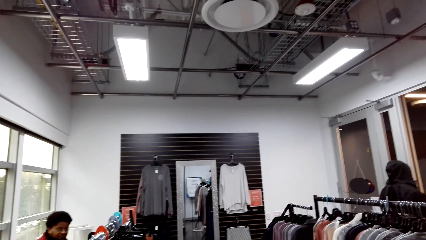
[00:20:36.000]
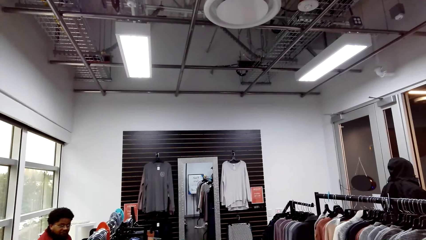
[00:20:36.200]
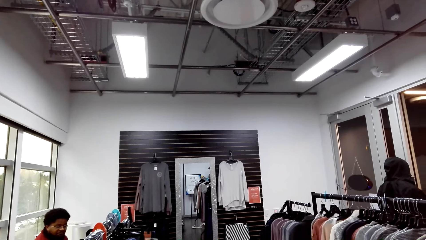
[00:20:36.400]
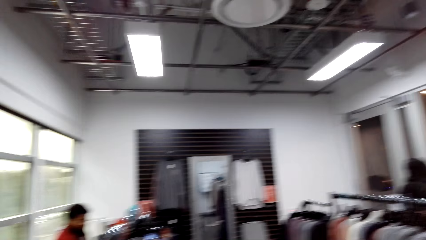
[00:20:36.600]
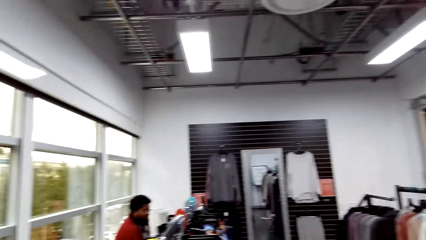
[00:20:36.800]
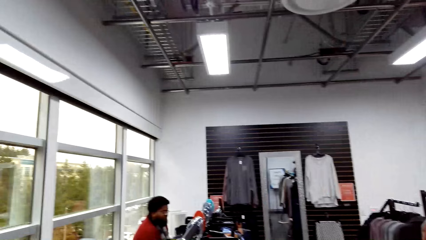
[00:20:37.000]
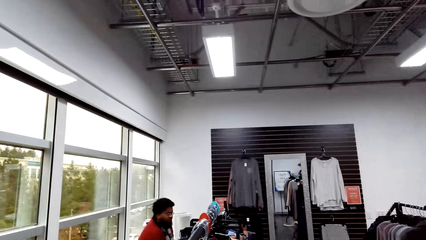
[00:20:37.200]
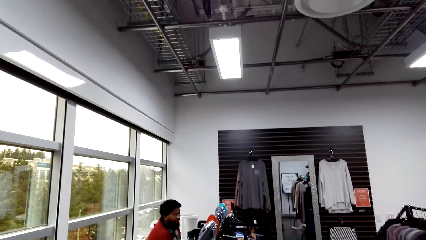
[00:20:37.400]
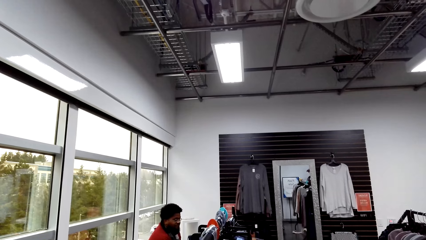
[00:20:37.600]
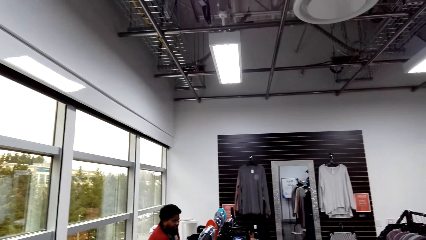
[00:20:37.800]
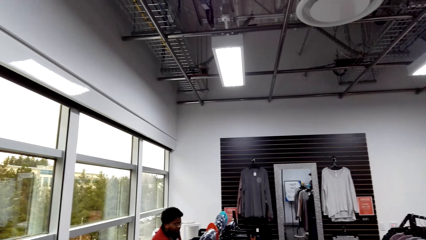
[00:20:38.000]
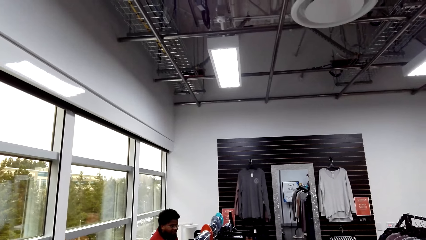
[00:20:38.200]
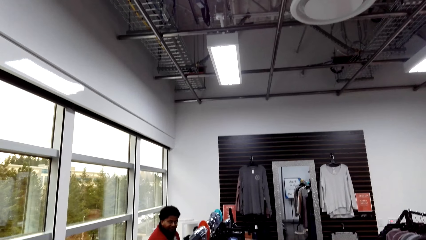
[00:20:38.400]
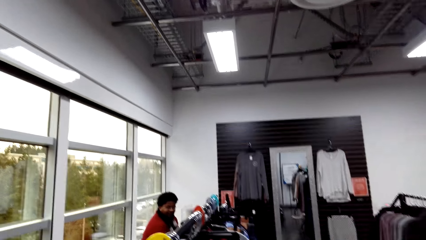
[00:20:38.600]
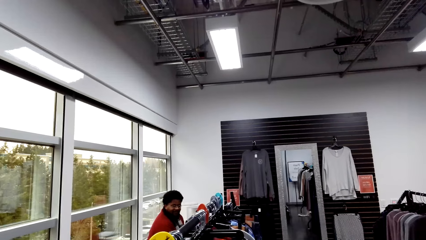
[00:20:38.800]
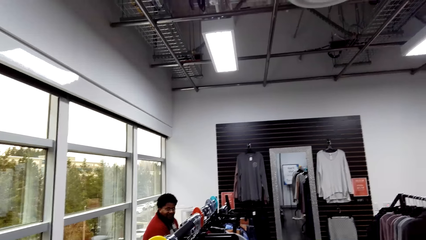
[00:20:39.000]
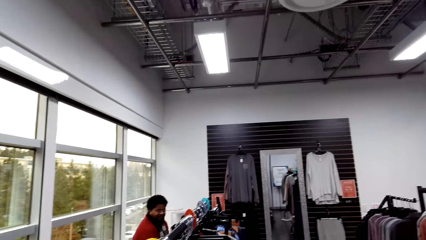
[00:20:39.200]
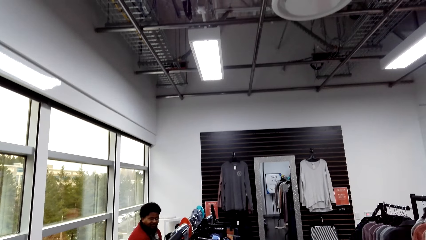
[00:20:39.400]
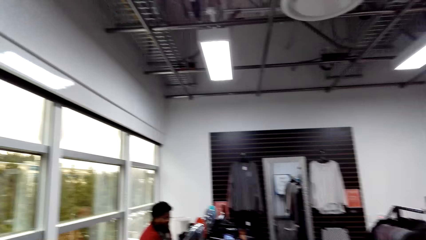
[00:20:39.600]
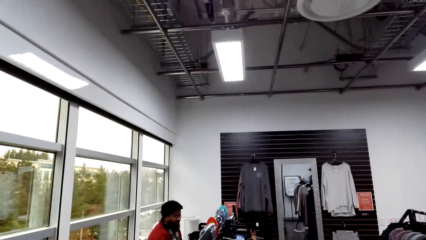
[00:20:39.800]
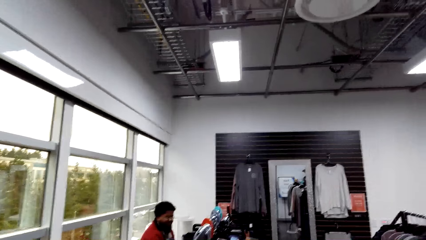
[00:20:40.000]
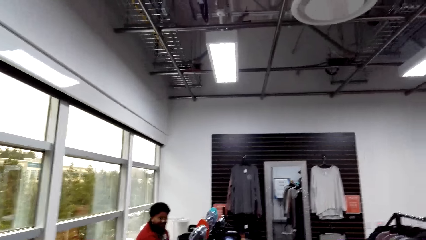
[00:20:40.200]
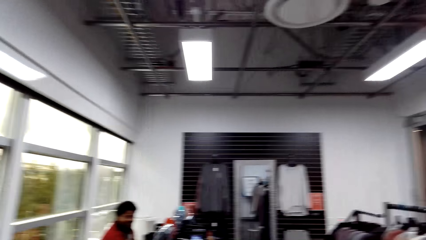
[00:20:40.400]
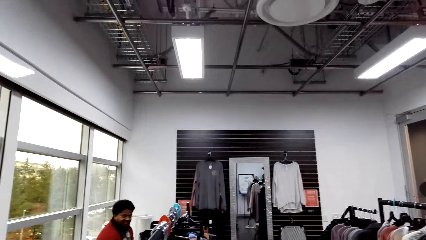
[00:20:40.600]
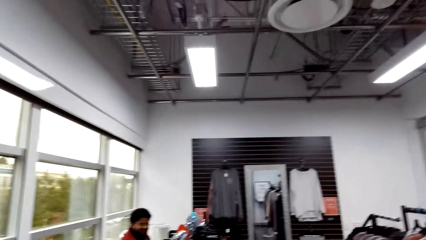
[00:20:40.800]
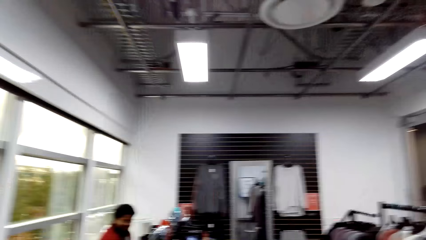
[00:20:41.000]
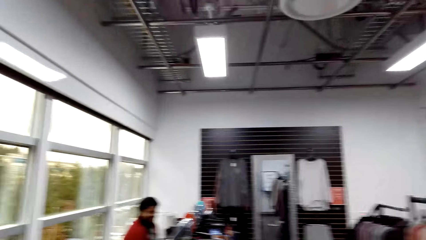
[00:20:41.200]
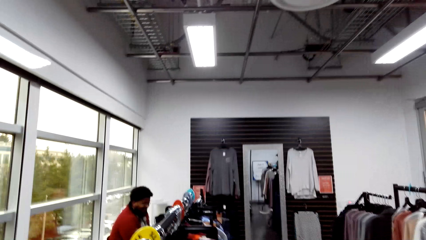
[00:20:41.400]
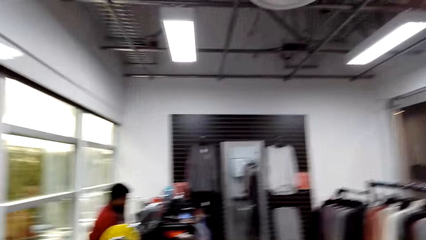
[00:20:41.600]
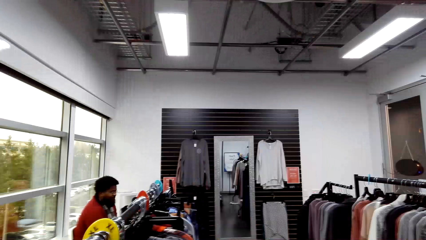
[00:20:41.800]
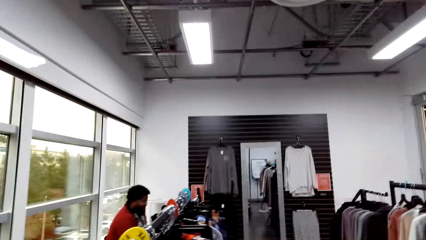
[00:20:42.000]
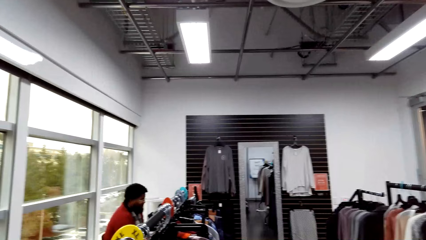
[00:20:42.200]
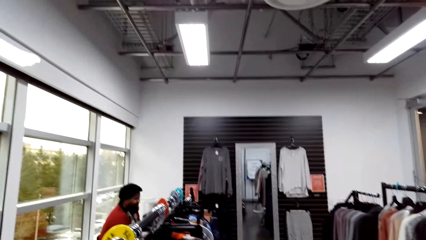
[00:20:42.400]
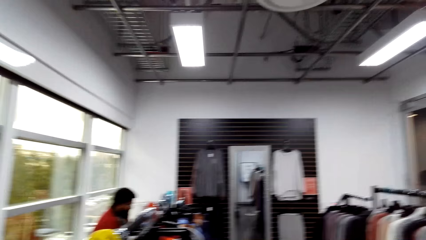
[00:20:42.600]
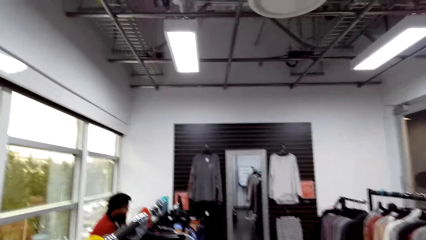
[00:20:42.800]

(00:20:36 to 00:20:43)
The camera wearer looks around.

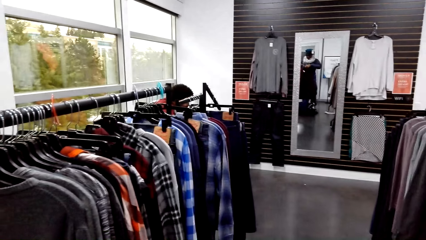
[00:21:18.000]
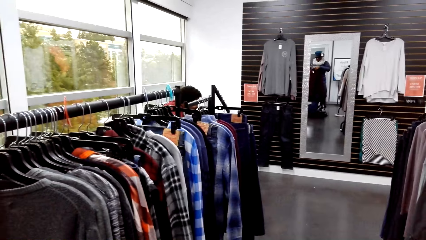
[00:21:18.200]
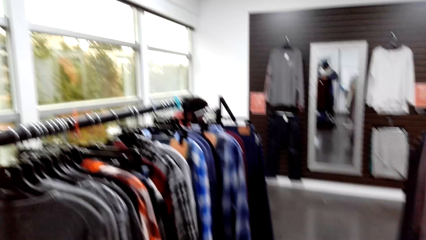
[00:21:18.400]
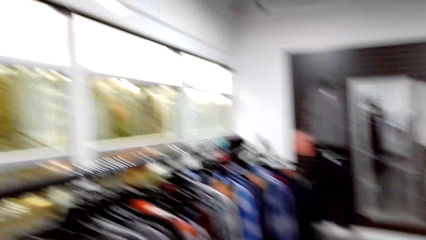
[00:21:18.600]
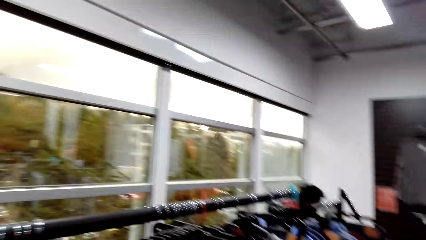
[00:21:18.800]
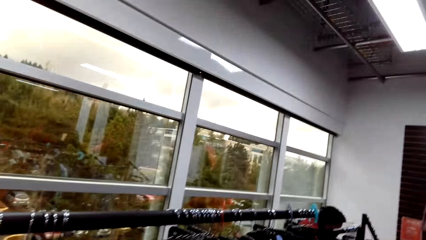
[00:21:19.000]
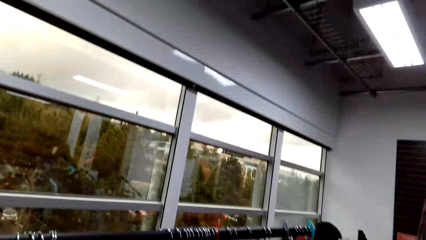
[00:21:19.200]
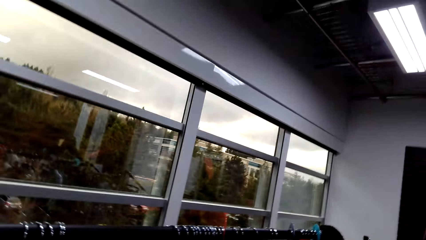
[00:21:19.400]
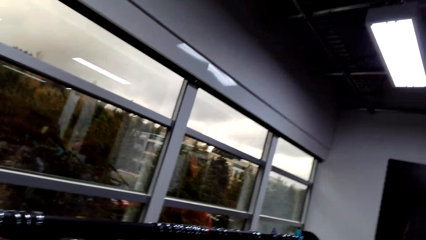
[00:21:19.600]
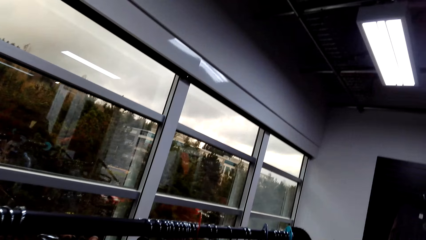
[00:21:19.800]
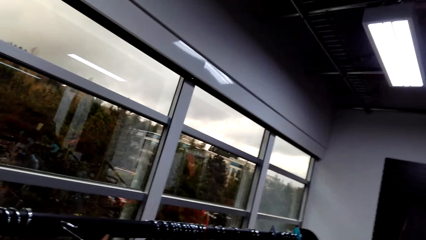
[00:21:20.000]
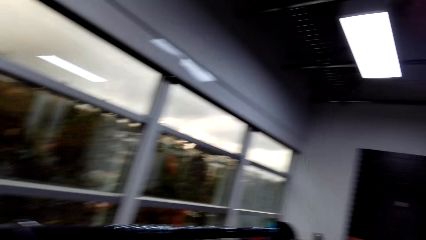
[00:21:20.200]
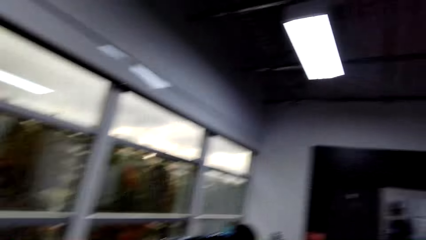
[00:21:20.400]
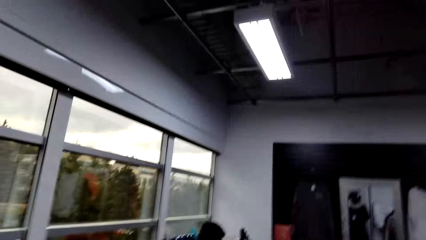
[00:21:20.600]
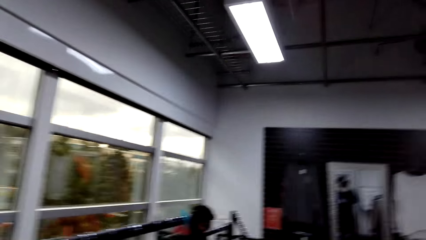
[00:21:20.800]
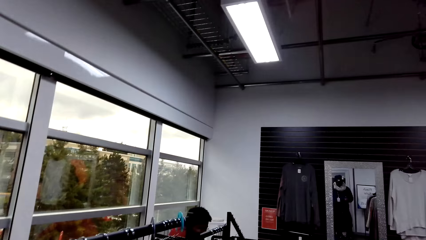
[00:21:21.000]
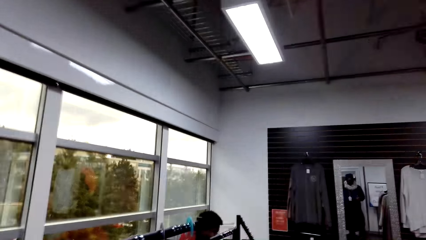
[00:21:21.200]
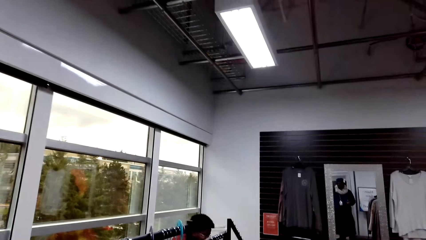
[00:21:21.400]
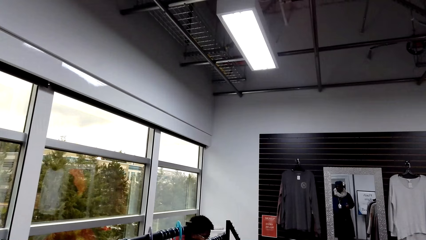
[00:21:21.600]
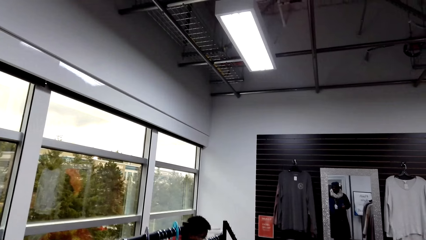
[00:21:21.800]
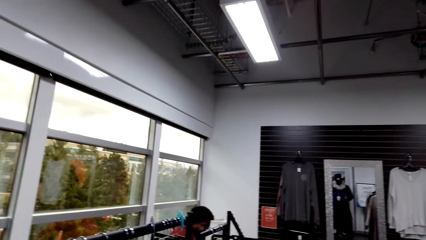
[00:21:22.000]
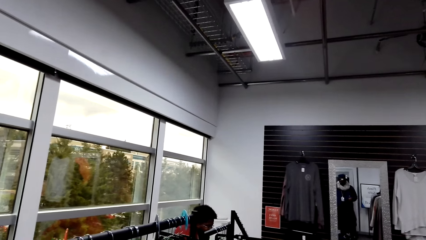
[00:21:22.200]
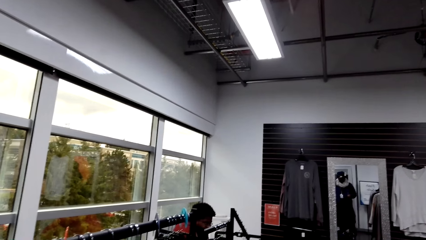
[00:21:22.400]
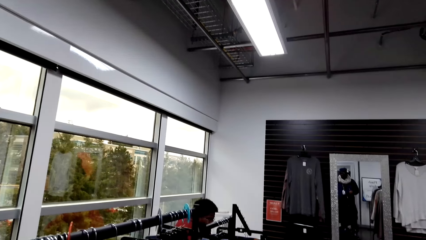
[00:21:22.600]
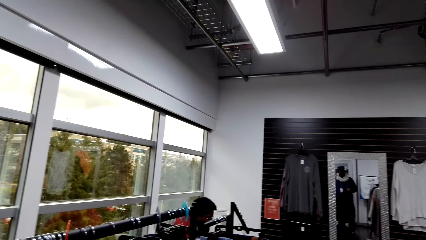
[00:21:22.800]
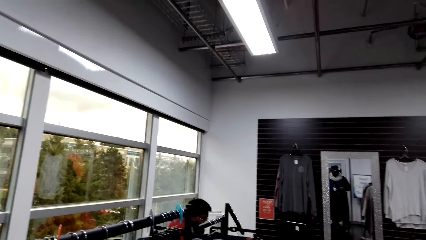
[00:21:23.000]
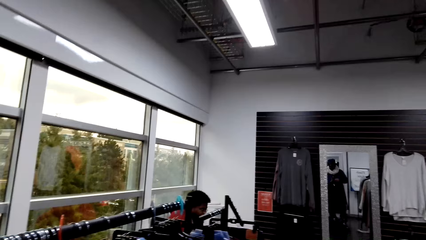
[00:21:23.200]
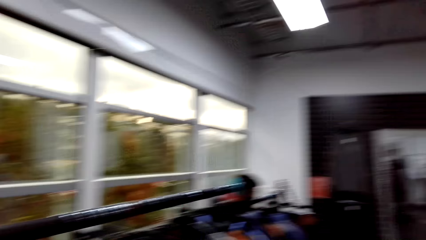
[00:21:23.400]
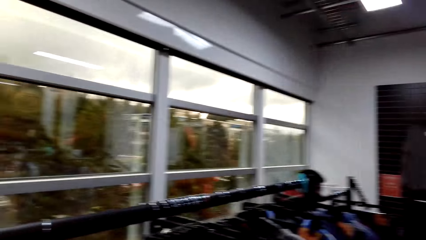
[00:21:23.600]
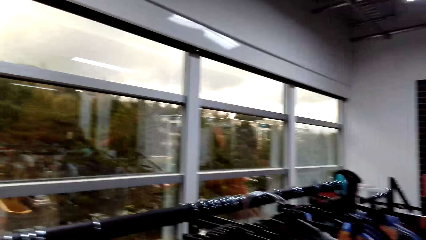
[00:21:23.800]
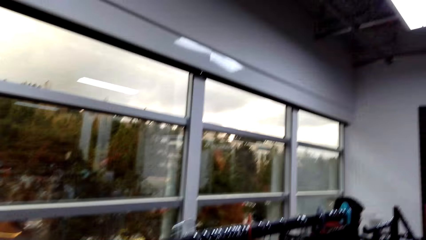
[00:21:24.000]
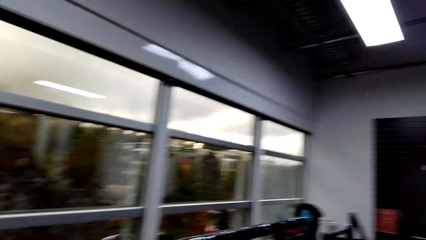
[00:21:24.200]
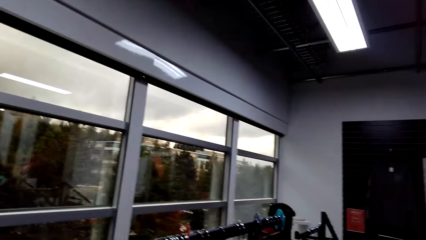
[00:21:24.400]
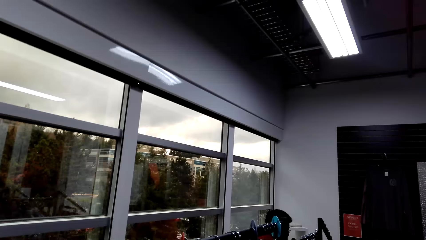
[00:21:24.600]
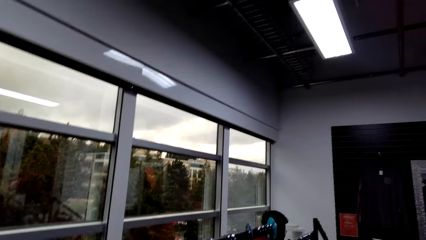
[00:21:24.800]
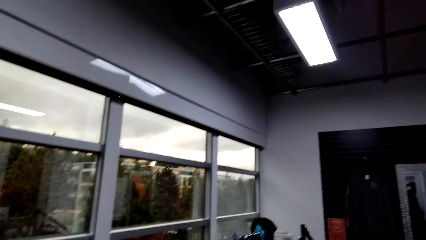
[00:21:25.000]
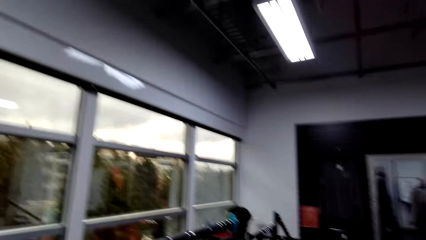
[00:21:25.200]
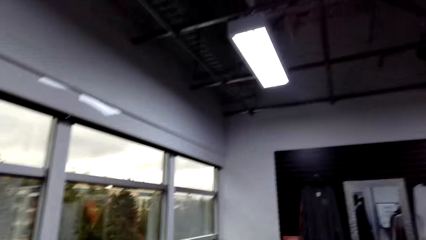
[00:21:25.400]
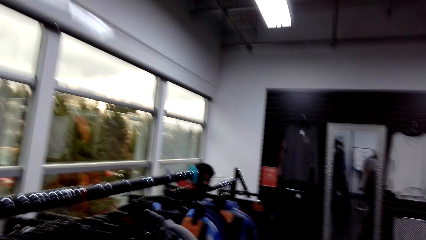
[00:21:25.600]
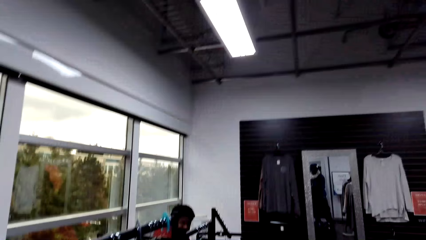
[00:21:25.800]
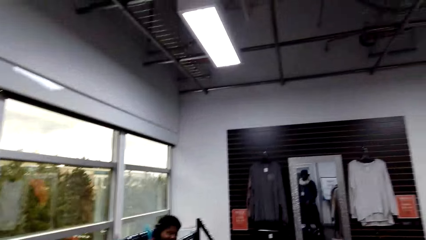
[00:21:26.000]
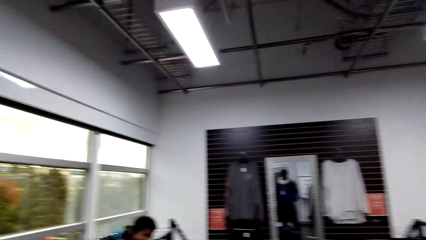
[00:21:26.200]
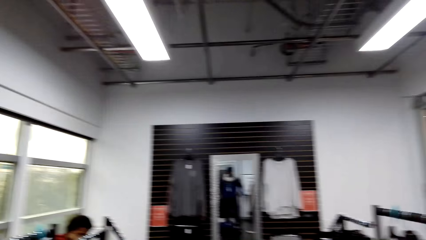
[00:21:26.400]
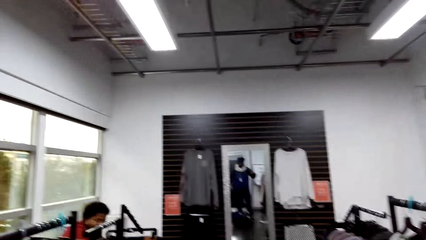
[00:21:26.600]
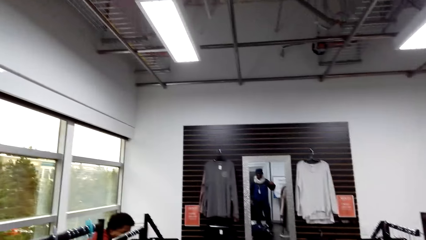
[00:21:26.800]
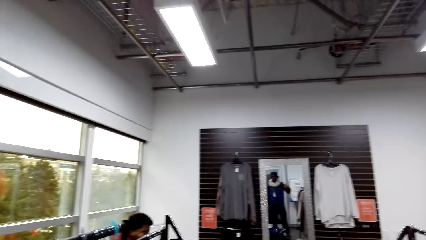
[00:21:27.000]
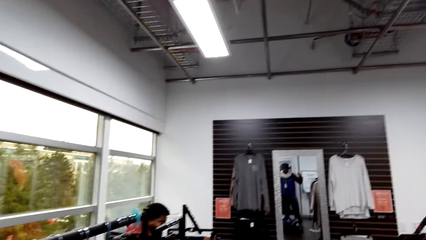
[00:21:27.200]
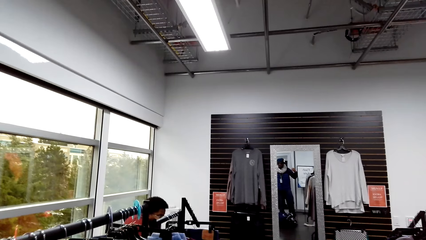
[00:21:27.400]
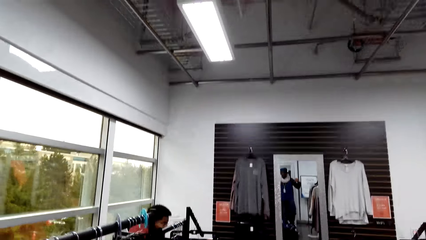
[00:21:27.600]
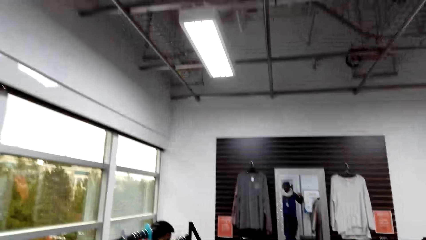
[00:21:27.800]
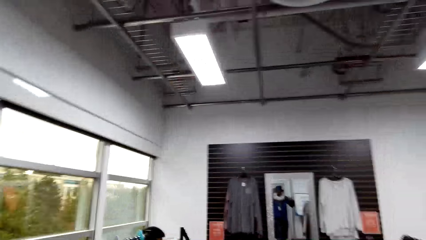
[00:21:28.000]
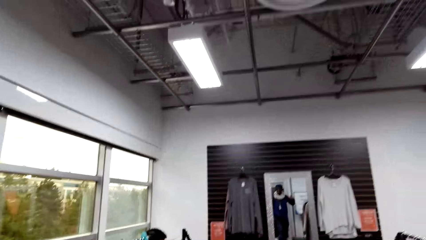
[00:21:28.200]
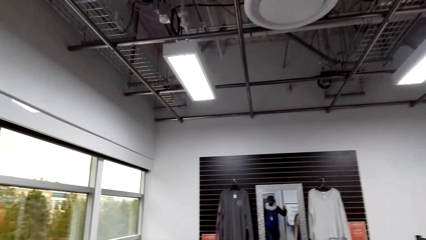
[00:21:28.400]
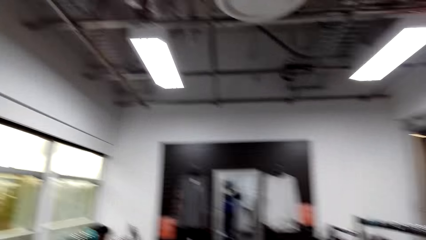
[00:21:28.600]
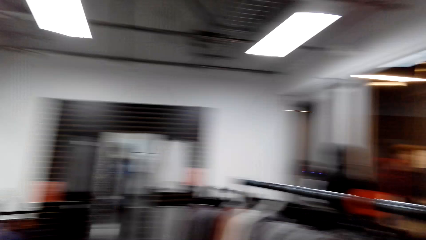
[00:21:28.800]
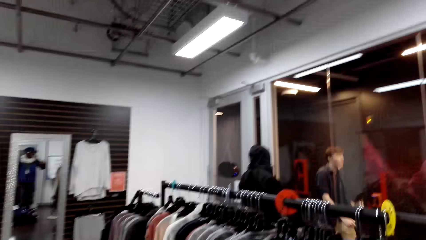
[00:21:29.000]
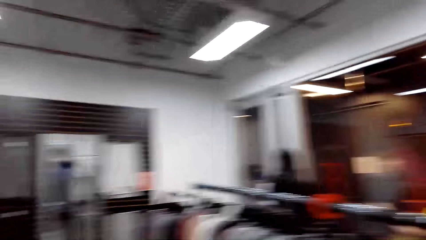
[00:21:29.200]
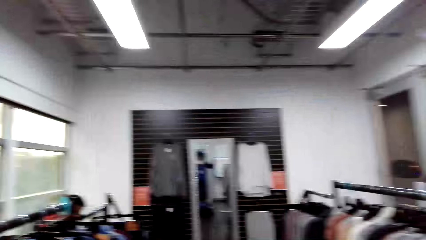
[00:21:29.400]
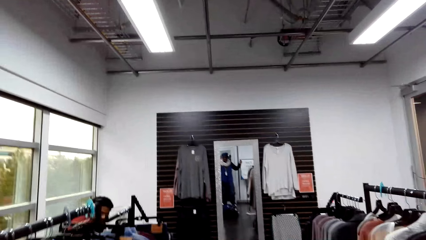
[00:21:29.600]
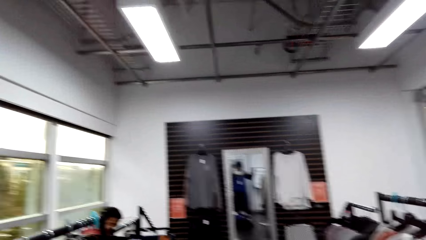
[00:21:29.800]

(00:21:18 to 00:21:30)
The camera wearer walks around. They look around.
